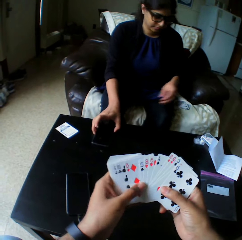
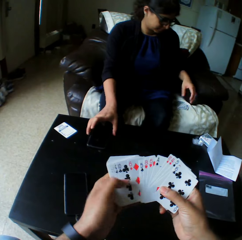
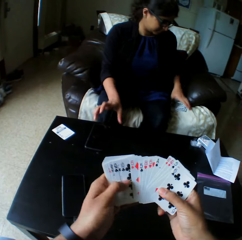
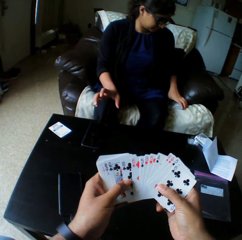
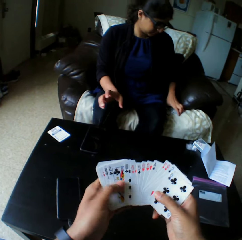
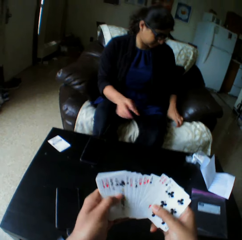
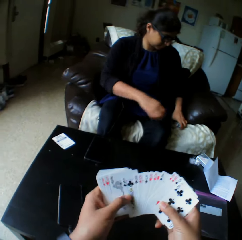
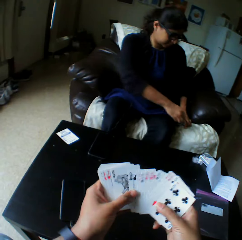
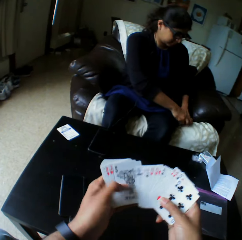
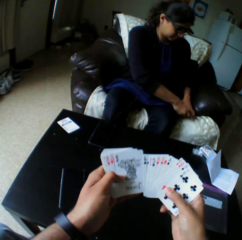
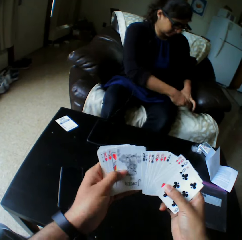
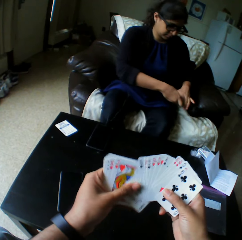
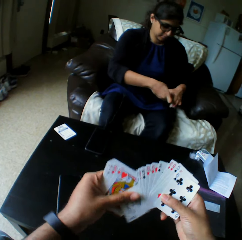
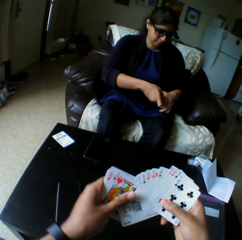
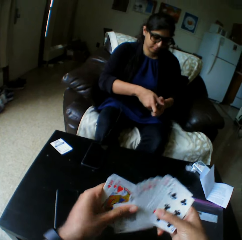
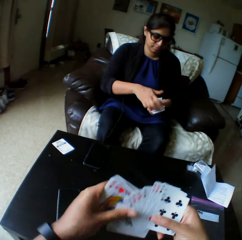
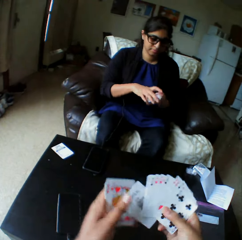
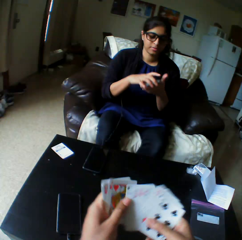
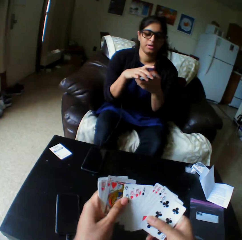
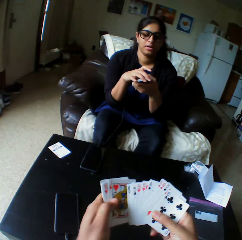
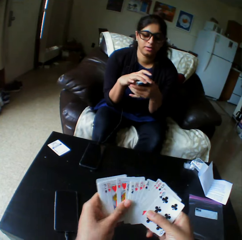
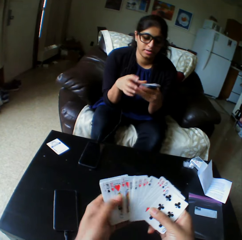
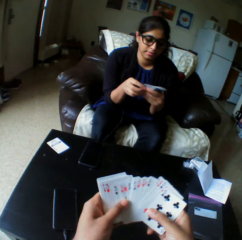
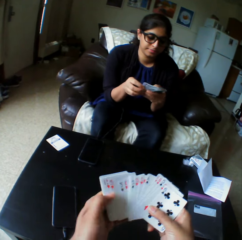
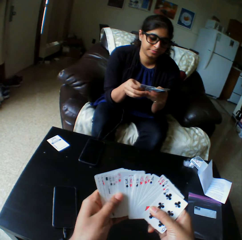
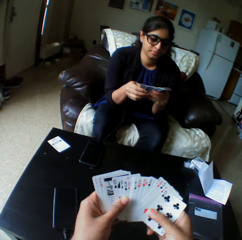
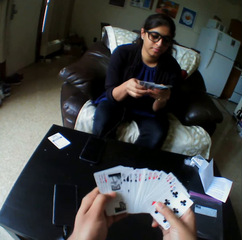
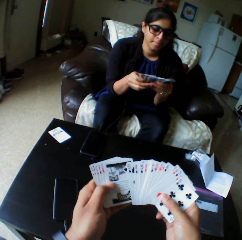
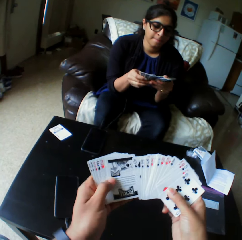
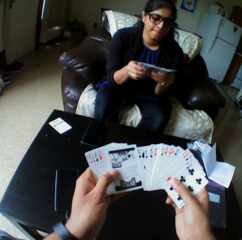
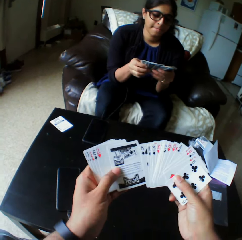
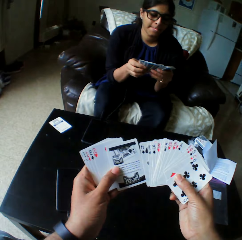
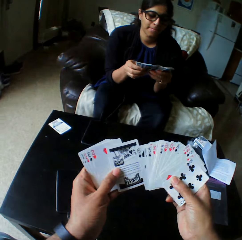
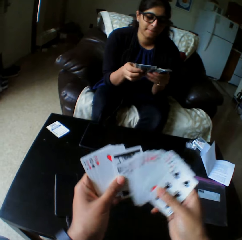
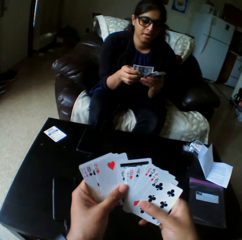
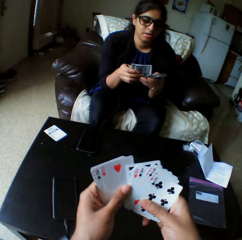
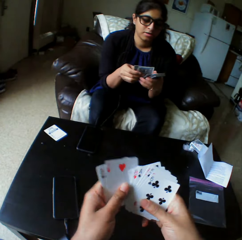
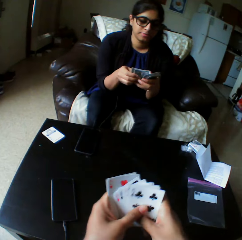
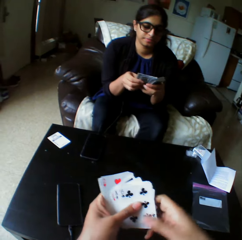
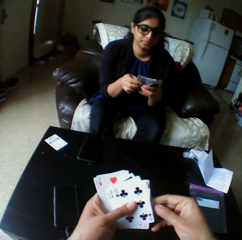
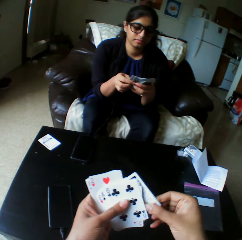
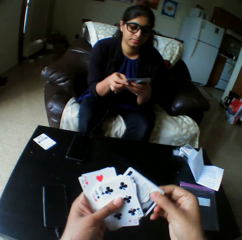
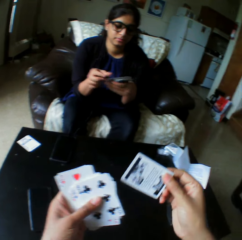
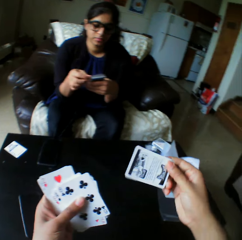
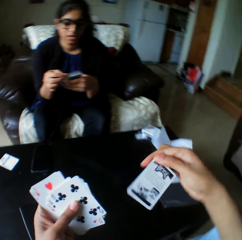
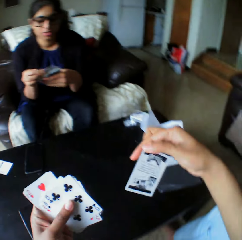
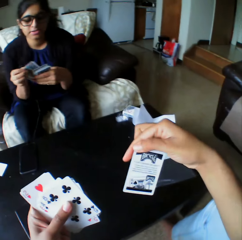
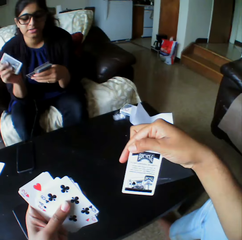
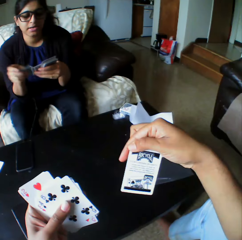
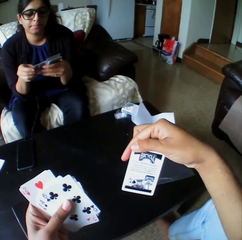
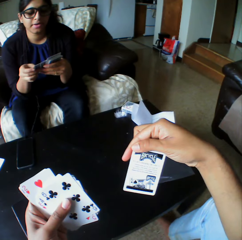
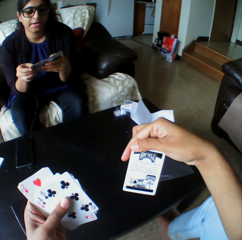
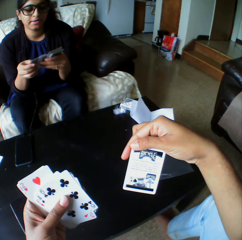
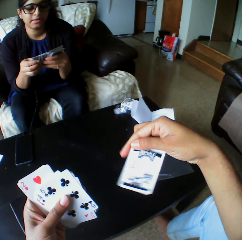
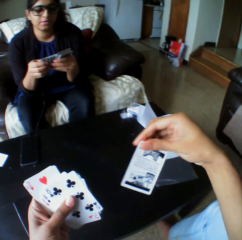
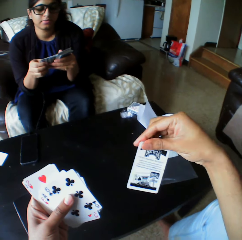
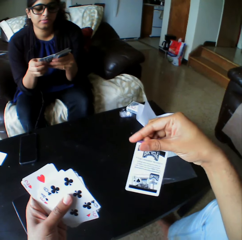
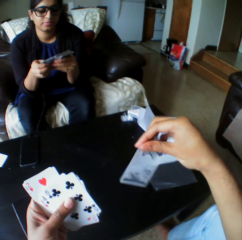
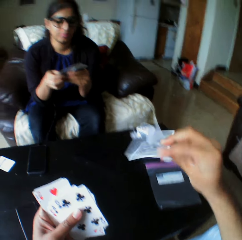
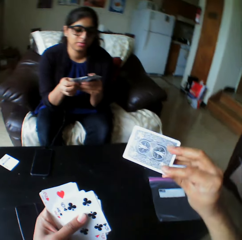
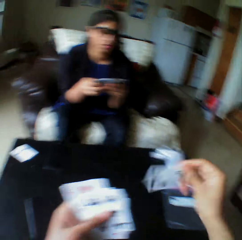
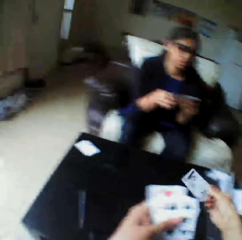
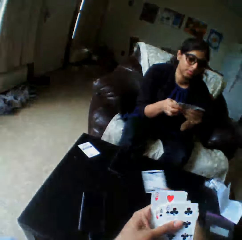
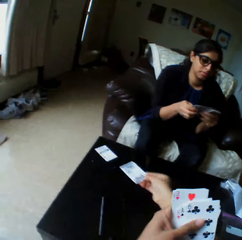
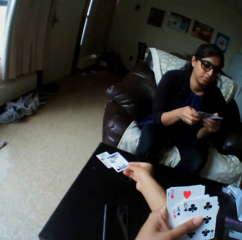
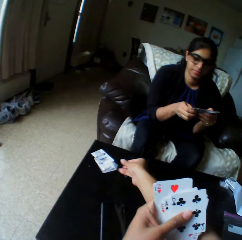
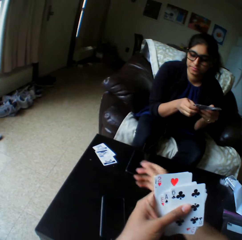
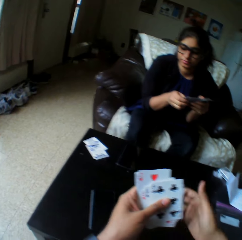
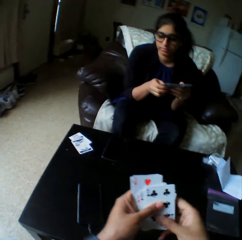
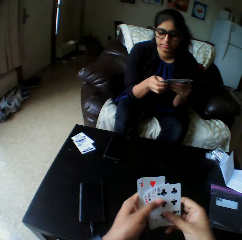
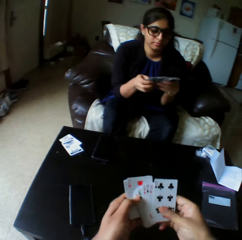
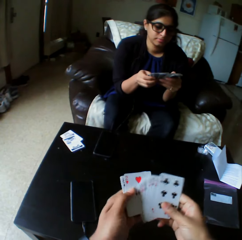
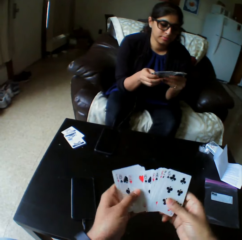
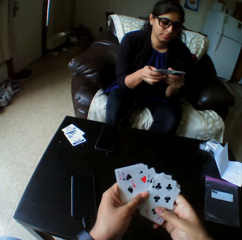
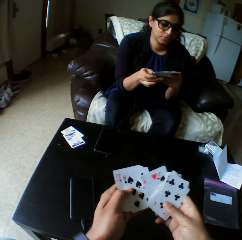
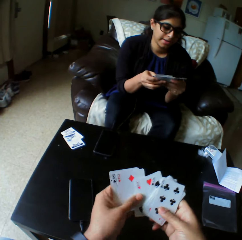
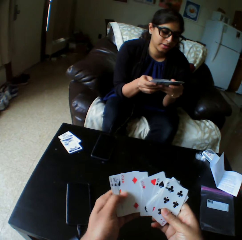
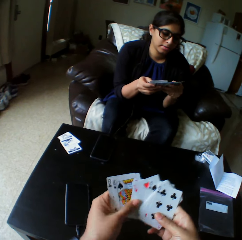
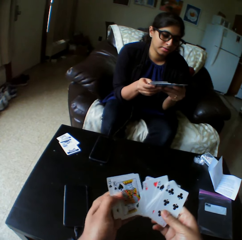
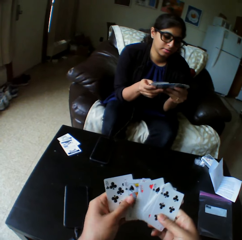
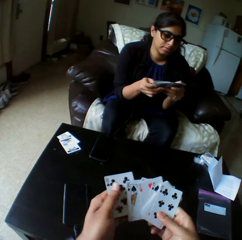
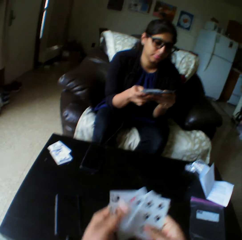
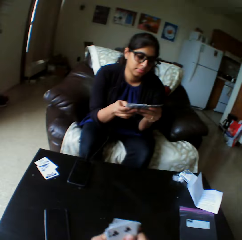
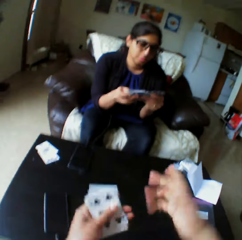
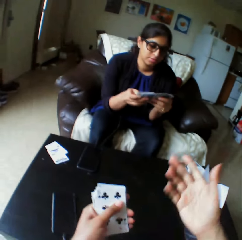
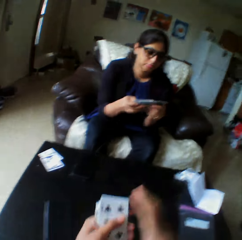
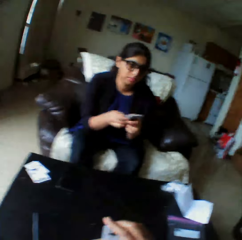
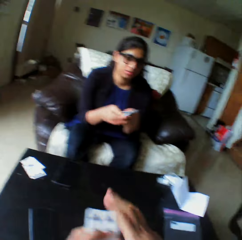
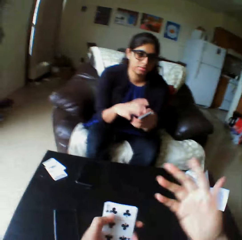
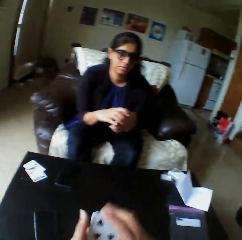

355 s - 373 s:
A lady pushes the phone with her right hand. She picks cards from the chair with both hands, selects the play cards and shuffles the cards with both hands. The camera wearer takes the play card. They look at the play card. The lady converses. The camera wearer turns the play card. They drop the cards on the table with both hands. They shuffle the cards with both hands and select the play cards.

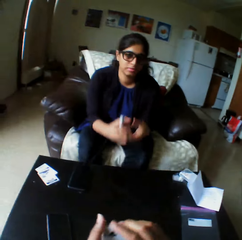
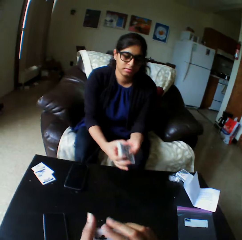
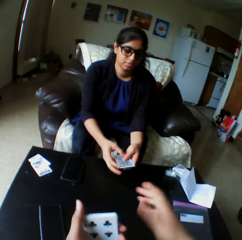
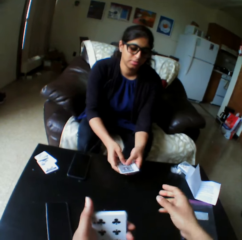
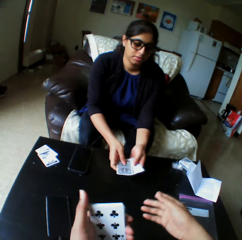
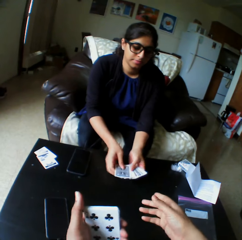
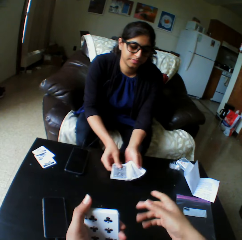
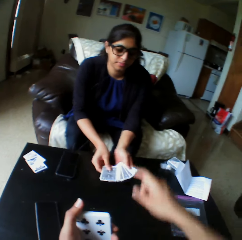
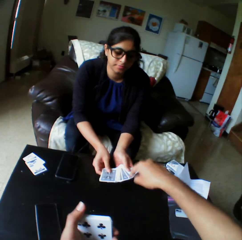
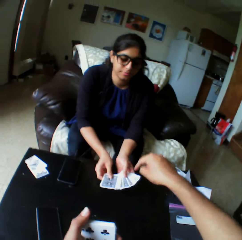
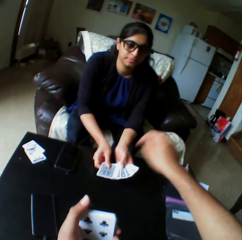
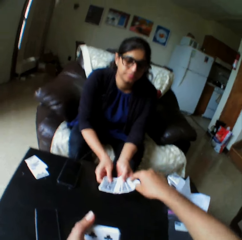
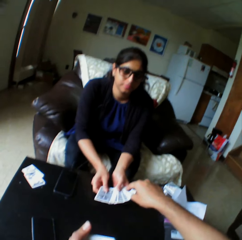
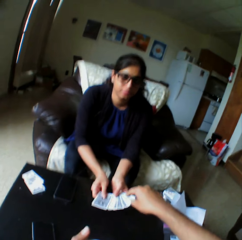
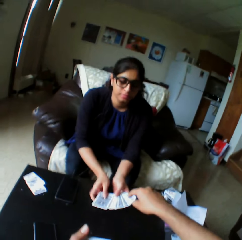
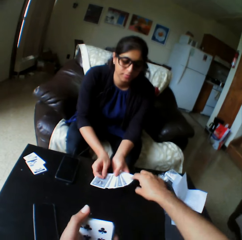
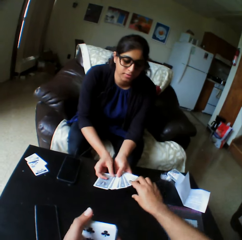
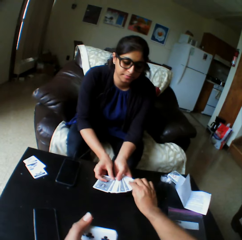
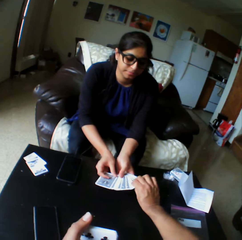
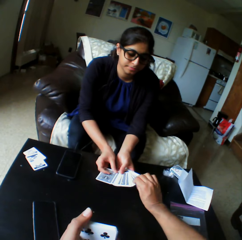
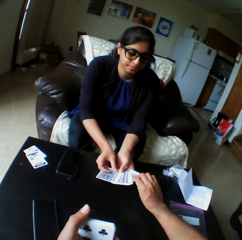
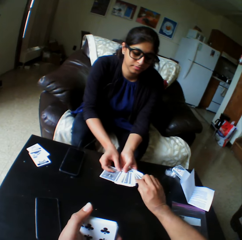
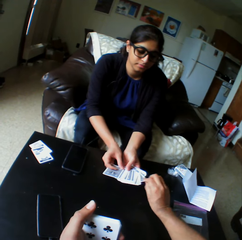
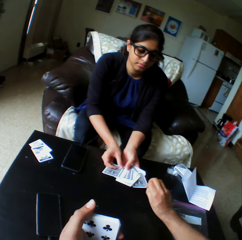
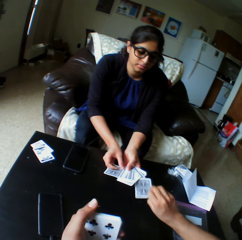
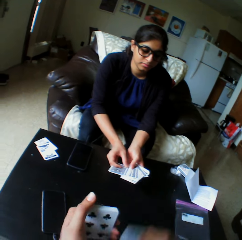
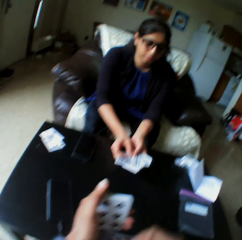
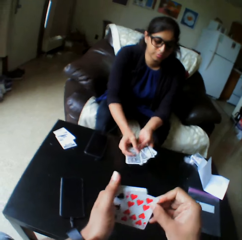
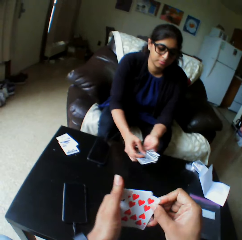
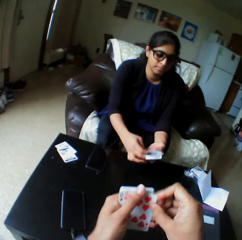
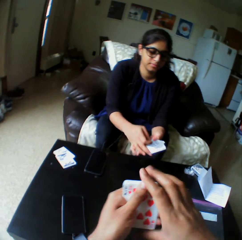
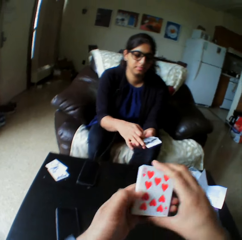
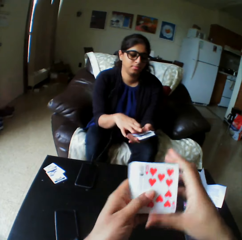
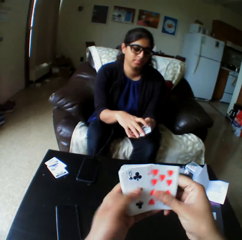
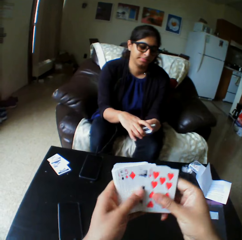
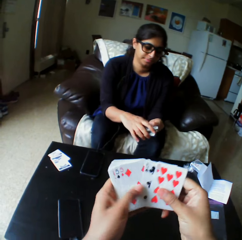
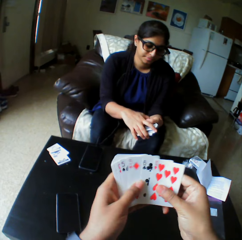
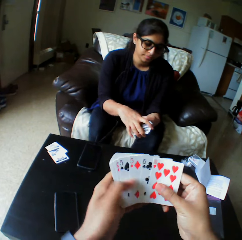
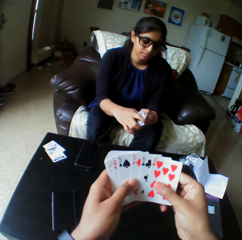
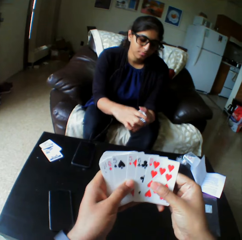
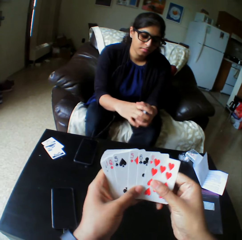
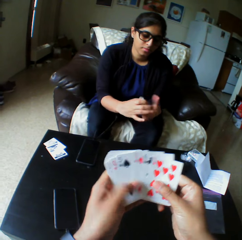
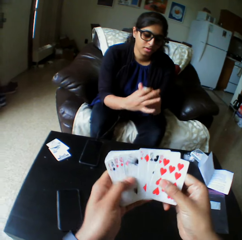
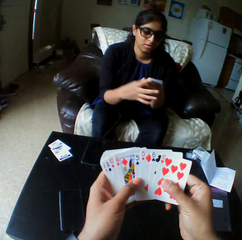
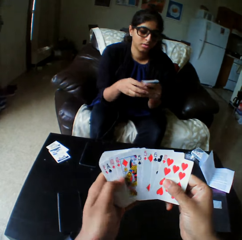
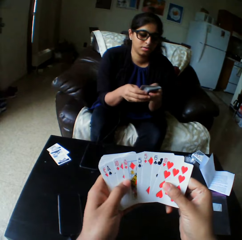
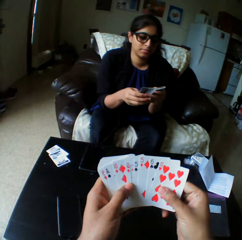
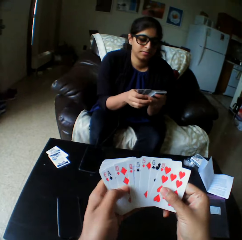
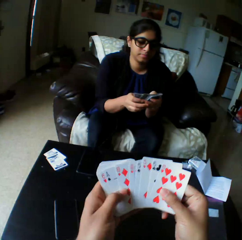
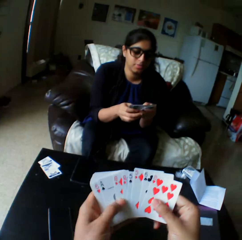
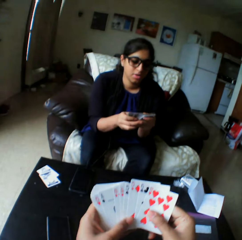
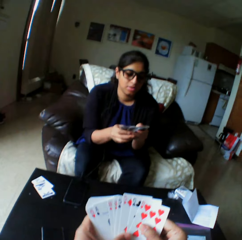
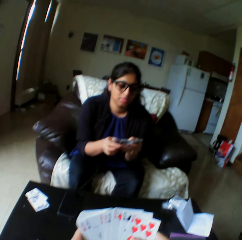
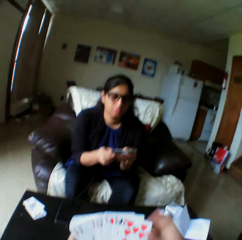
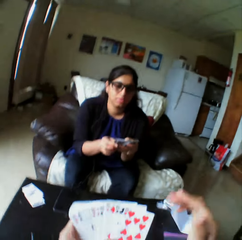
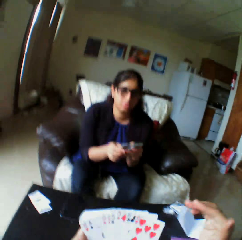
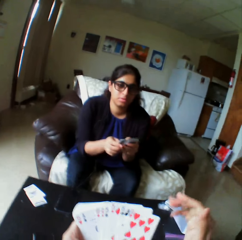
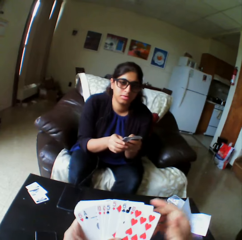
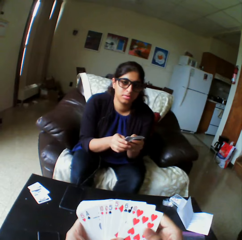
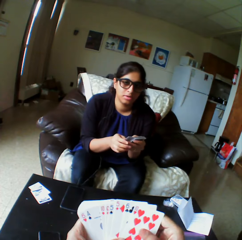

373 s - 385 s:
The camera wearer points his finger on the play cards. He picks a card from the woman's pack of cards. He selects the play cards. He shuffles the cards with both hands. The woman shuffles the cards with both hands and selects the play cards.
